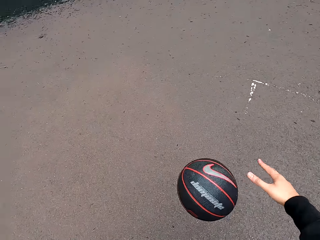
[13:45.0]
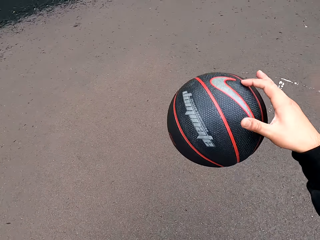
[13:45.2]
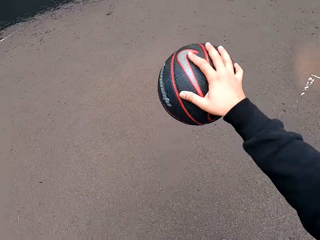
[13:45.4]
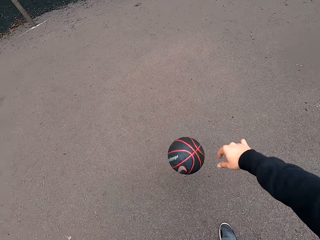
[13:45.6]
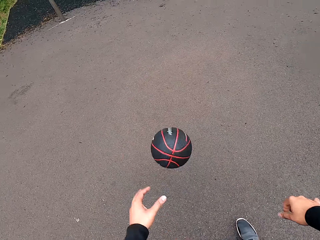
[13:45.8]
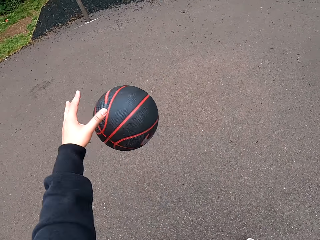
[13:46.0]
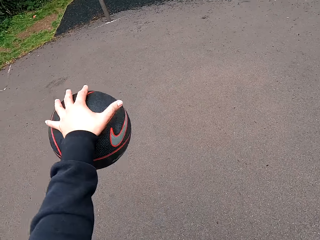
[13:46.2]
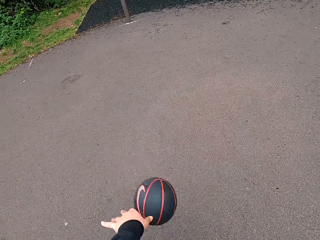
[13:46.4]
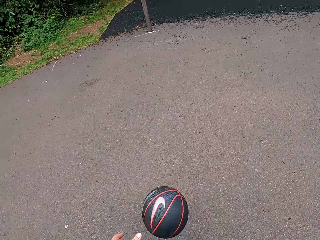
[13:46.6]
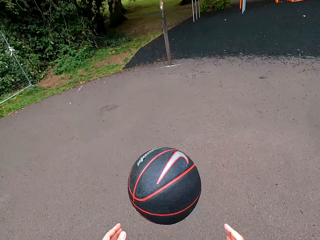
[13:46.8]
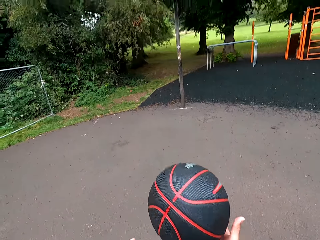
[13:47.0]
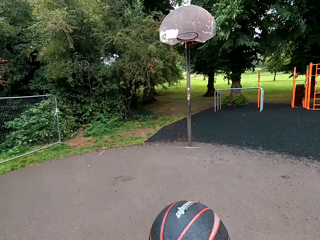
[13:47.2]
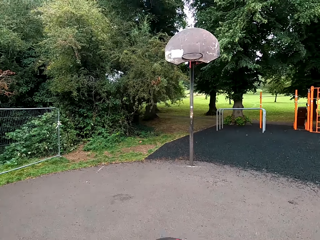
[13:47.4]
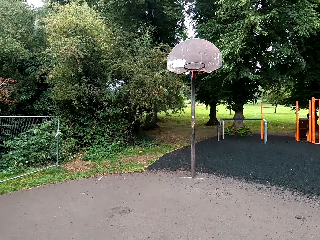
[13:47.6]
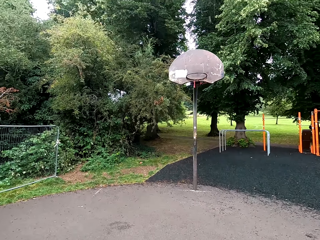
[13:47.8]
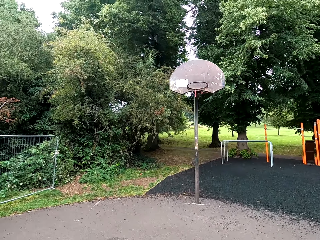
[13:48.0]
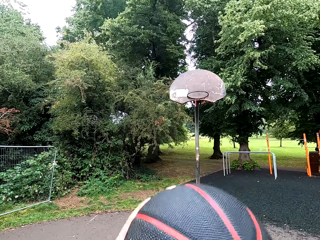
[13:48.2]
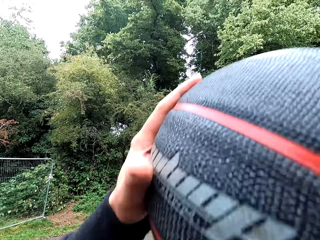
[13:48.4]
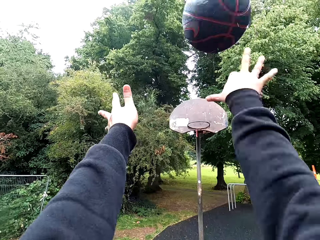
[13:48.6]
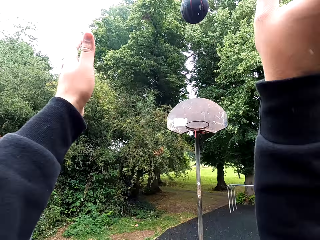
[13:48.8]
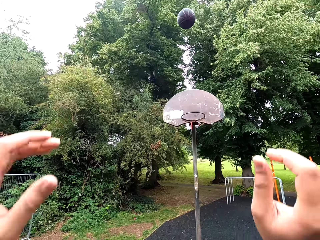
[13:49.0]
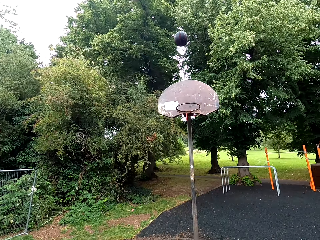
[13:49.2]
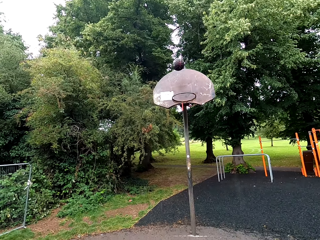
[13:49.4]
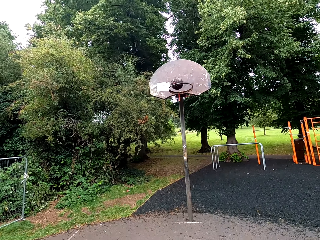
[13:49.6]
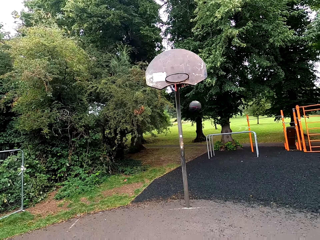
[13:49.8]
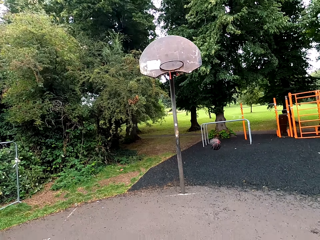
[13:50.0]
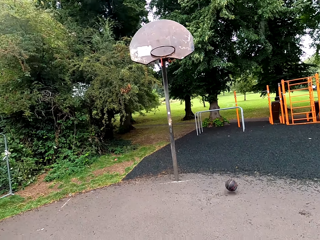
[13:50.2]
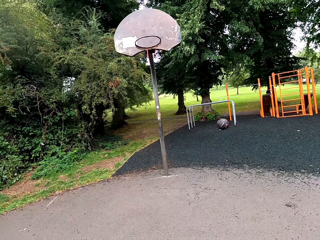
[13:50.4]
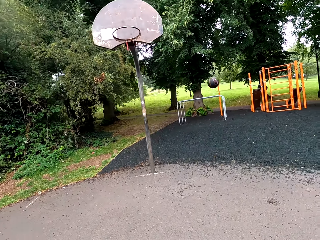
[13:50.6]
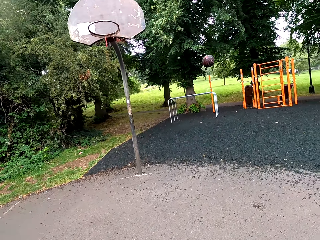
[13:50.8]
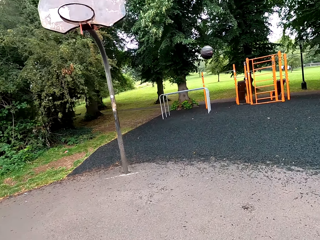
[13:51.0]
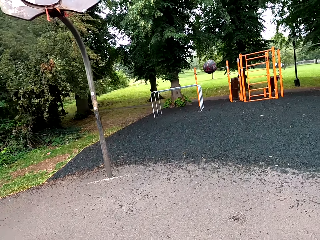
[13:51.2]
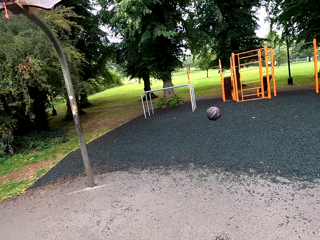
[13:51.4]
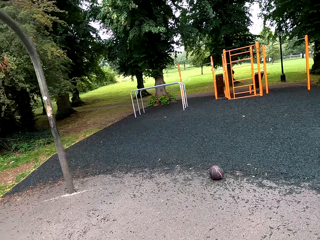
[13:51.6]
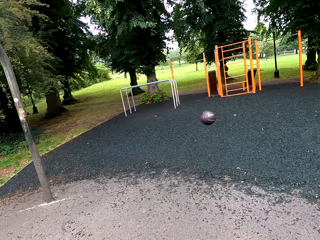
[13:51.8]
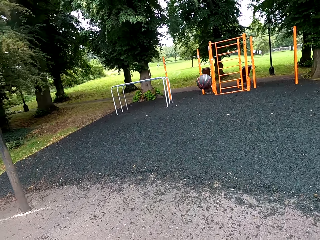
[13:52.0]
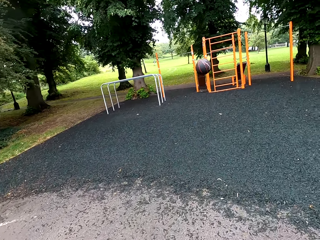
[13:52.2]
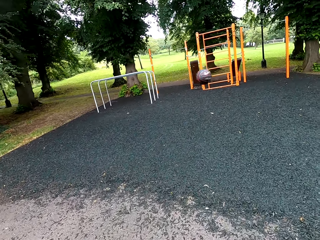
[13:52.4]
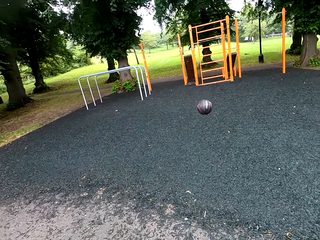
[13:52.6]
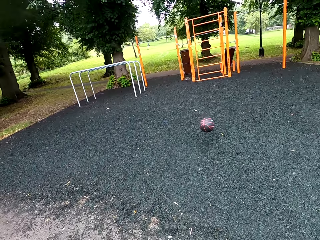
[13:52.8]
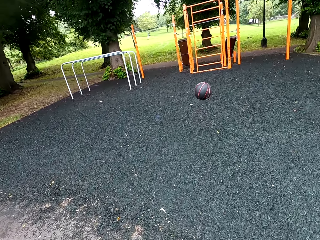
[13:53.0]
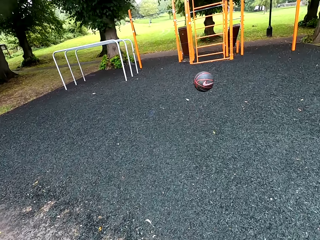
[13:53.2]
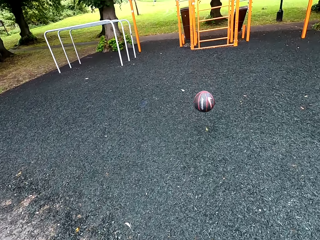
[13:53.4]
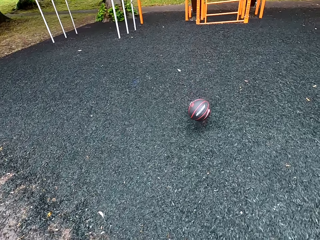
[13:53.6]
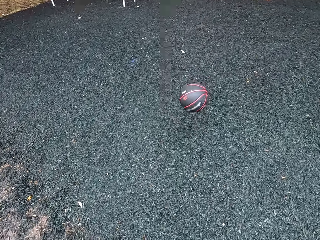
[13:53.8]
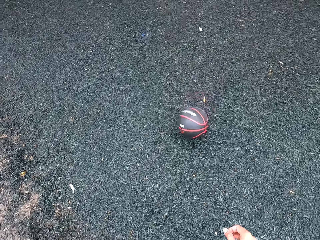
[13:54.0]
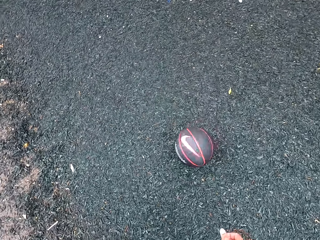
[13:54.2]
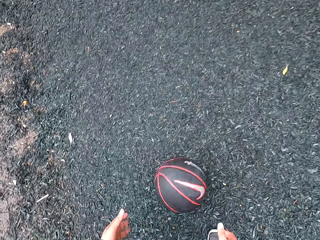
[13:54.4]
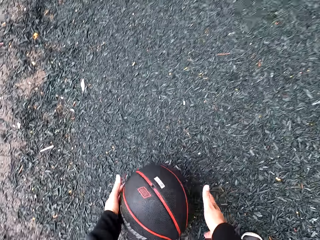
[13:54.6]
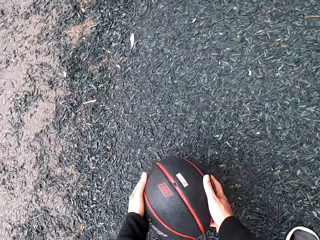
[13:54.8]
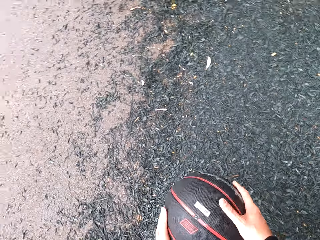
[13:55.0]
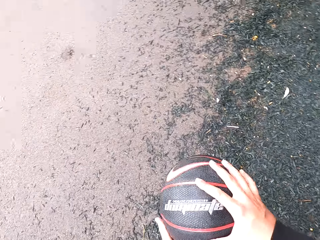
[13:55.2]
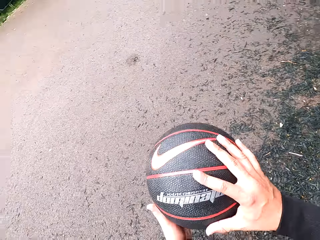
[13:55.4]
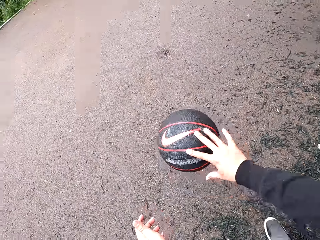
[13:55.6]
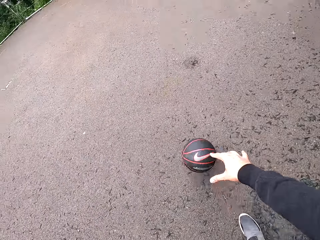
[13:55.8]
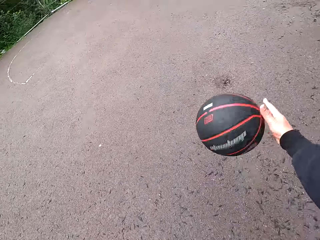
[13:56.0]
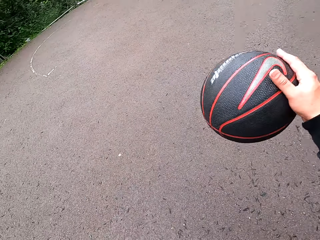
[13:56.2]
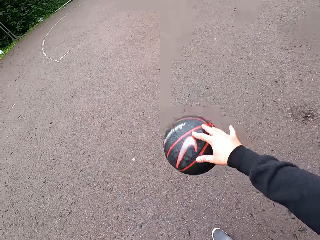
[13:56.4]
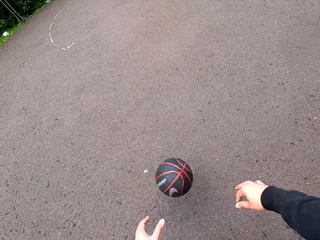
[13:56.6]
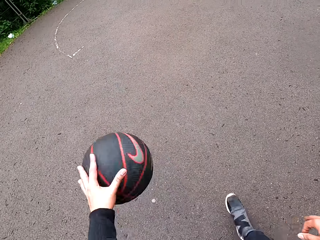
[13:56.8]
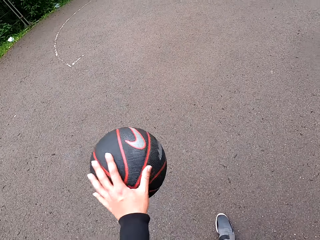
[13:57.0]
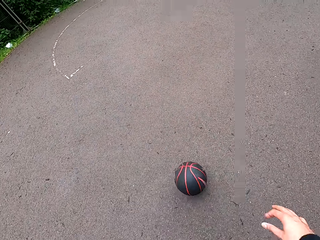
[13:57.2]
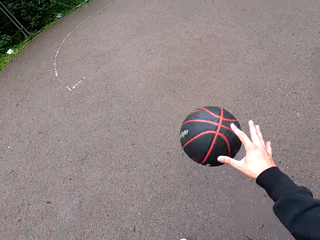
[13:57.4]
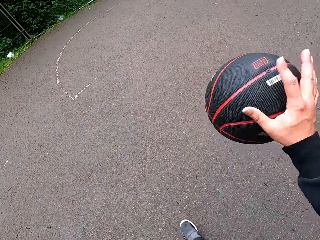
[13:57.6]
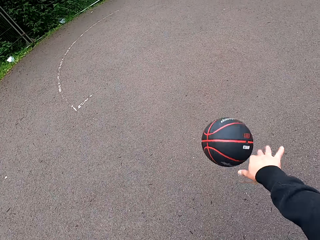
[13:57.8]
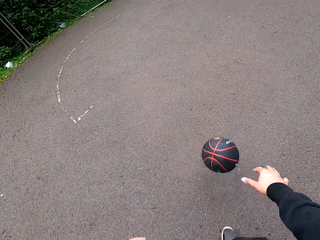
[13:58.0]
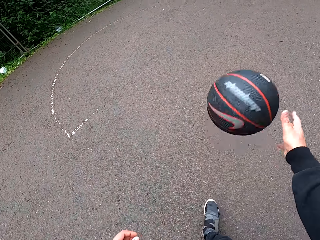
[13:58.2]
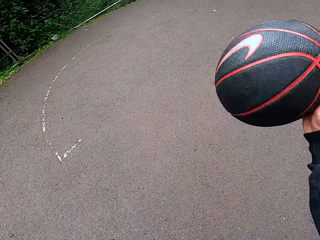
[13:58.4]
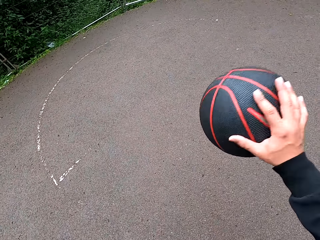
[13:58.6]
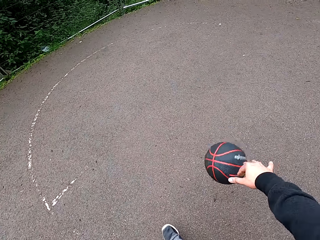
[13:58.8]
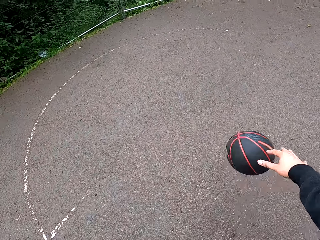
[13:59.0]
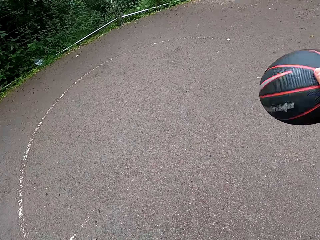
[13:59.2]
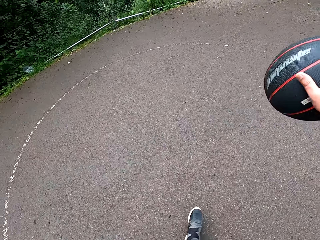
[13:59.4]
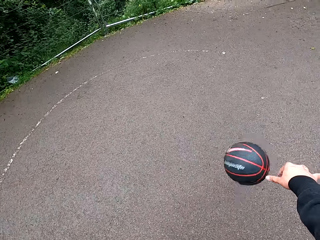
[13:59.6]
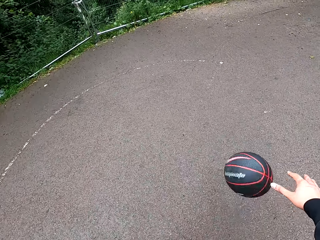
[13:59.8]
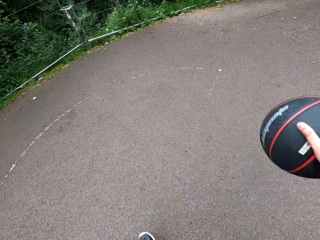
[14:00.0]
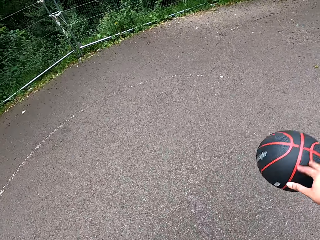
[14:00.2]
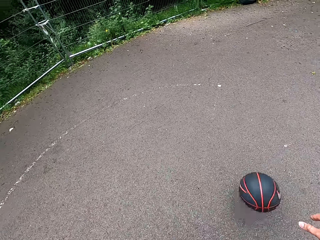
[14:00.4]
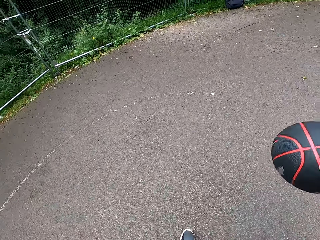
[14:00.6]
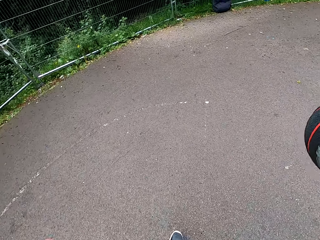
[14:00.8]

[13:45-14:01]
The camera wearer plays basketball. They hold the ball. They throw the ball to the goal post. They play basketball. They hold the ball. They play basketball.

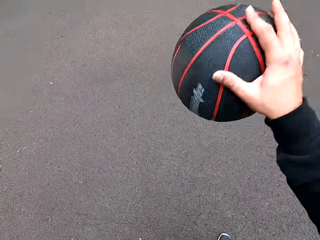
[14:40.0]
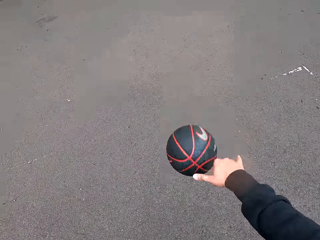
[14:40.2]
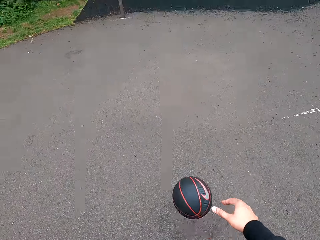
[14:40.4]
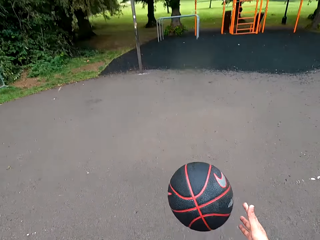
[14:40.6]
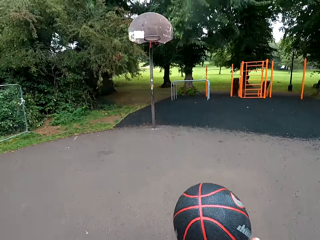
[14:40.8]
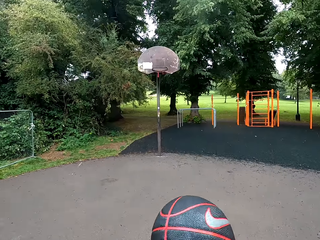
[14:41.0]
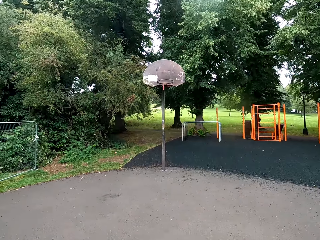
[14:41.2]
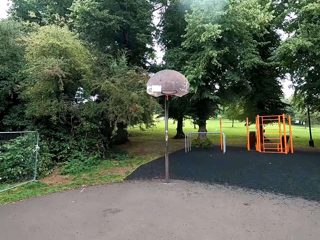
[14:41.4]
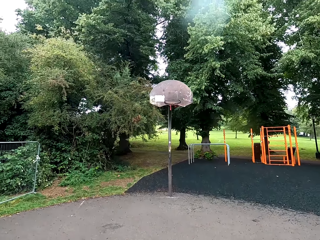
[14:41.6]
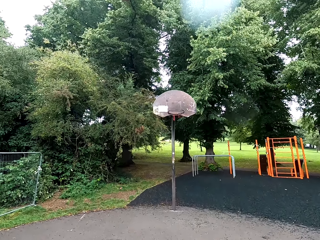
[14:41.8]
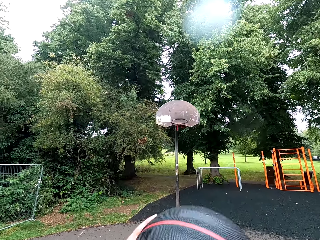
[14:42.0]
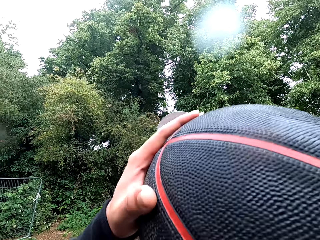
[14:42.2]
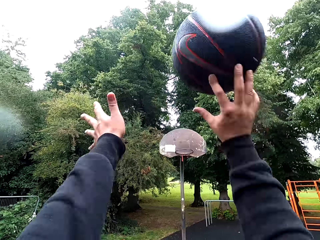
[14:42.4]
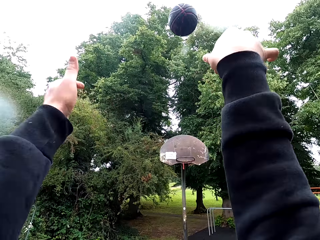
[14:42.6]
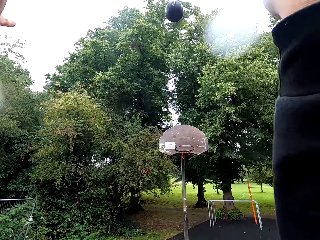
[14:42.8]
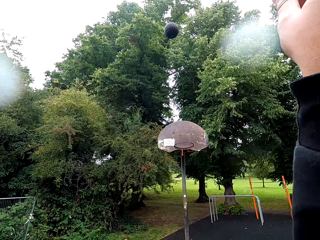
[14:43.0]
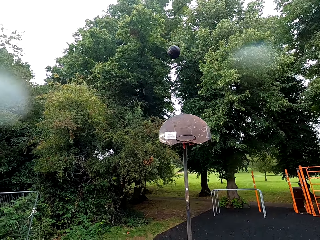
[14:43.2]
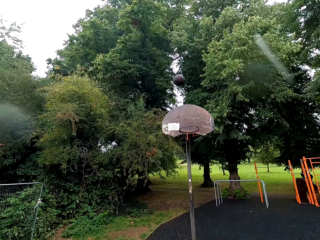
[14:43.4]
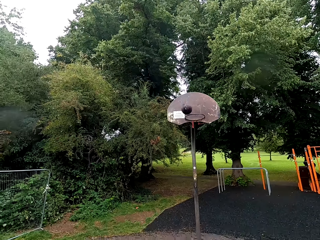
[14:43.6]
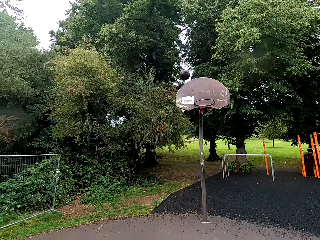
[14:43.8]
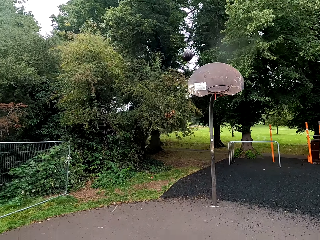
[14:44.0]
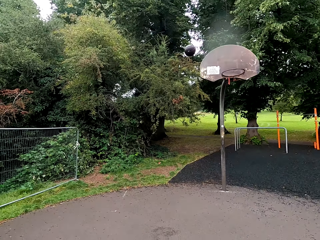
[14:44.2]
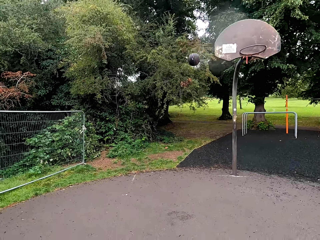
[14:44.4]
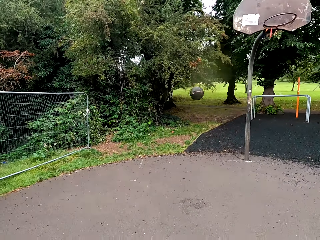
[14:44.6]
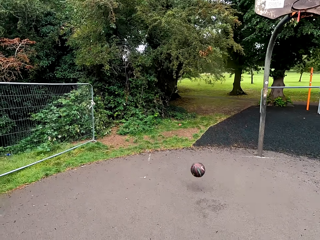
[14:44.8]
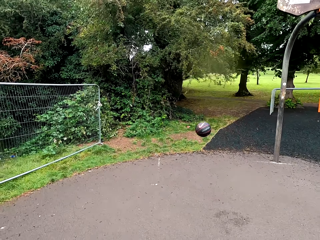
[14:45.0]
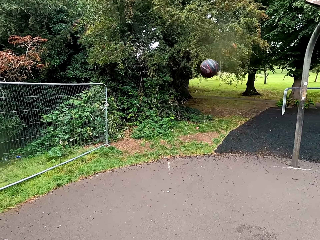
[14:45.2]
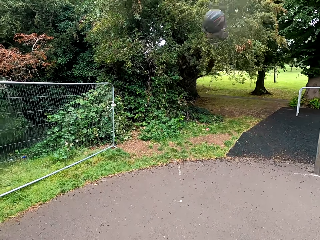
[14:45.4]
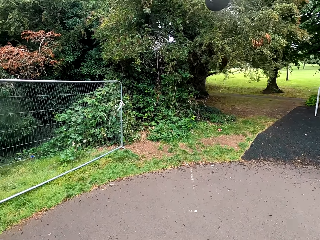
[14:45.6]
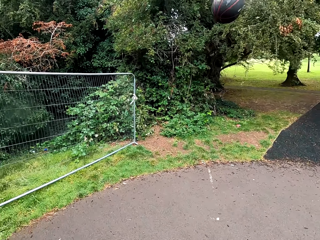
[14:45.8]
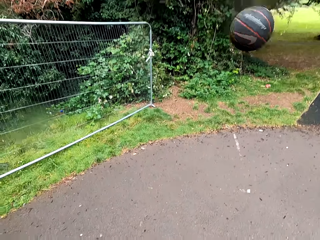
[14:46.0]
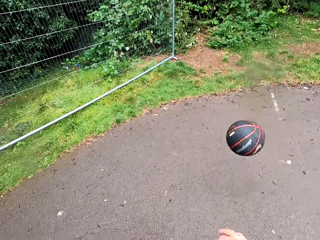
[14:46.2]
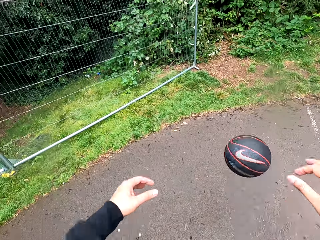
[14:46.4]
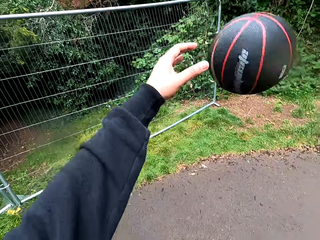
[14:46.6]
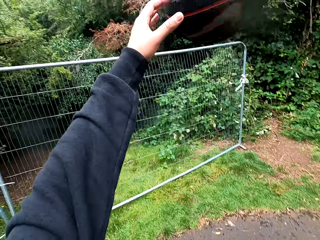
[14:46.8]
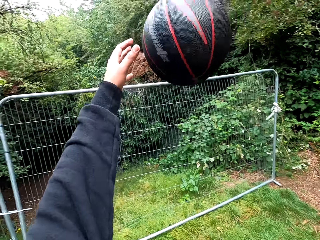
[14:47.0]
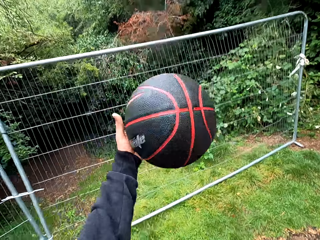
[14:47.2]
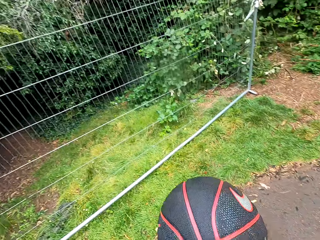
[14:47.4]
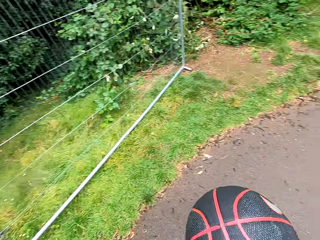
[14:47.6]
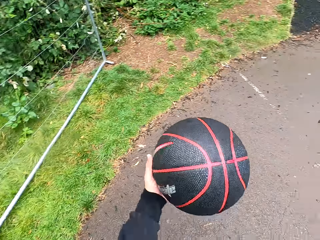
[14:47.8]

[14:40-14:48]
The camera wearer holds the ball. They throw the ball to the goal post. They play basketball.
